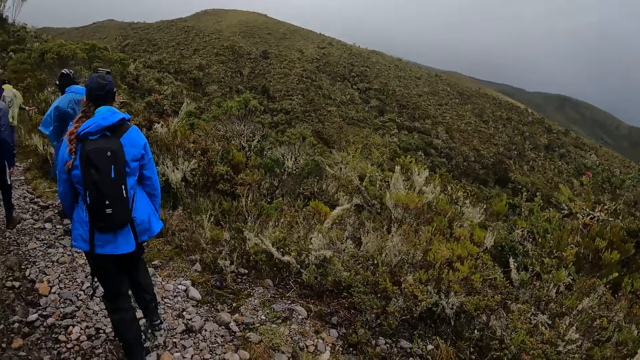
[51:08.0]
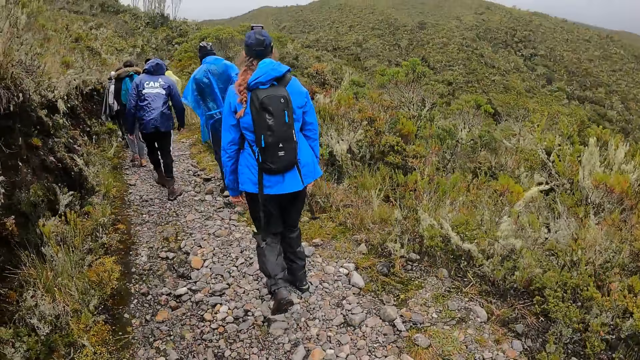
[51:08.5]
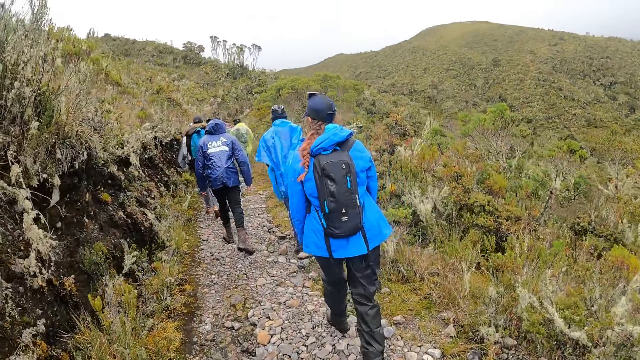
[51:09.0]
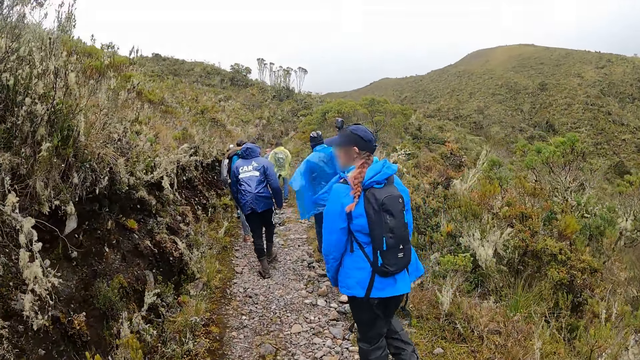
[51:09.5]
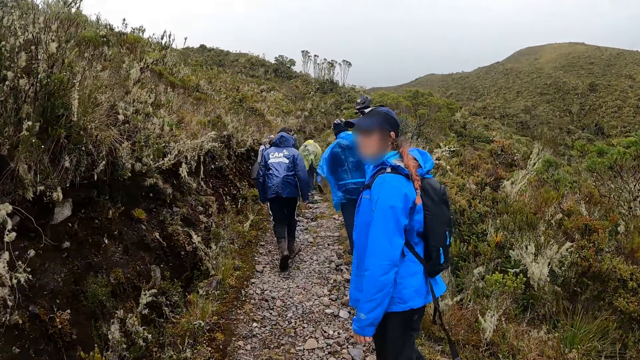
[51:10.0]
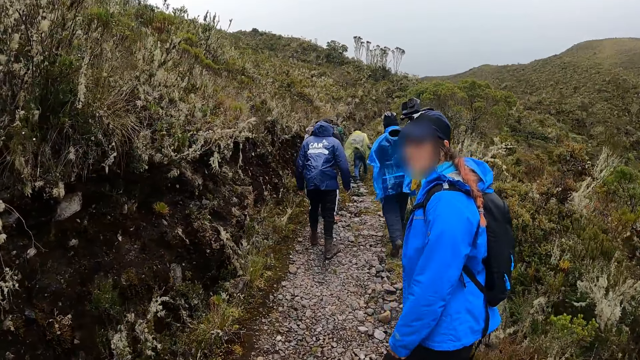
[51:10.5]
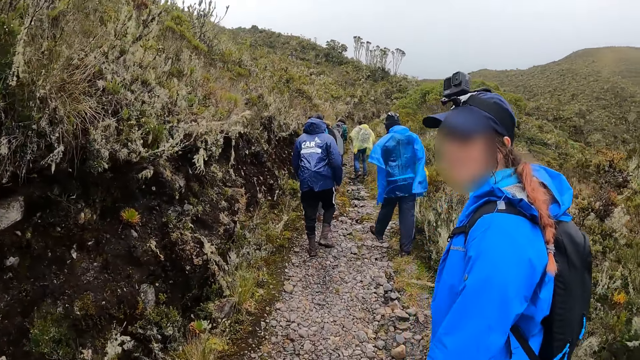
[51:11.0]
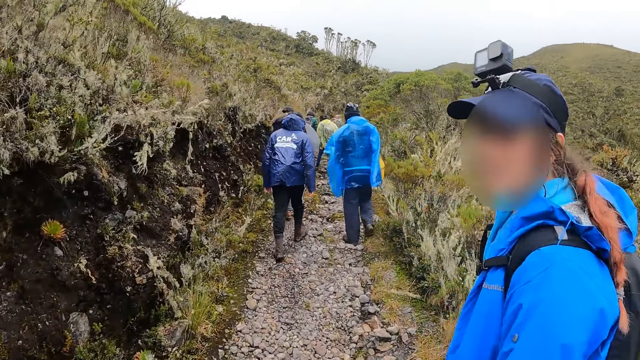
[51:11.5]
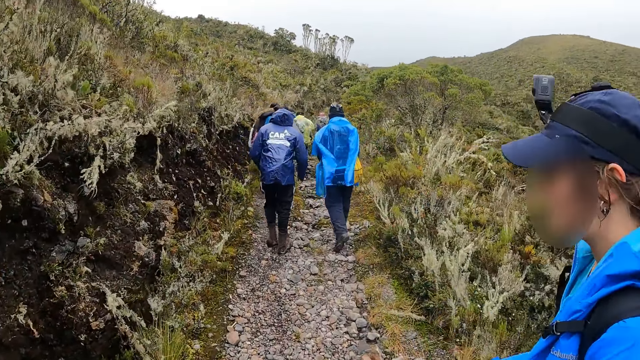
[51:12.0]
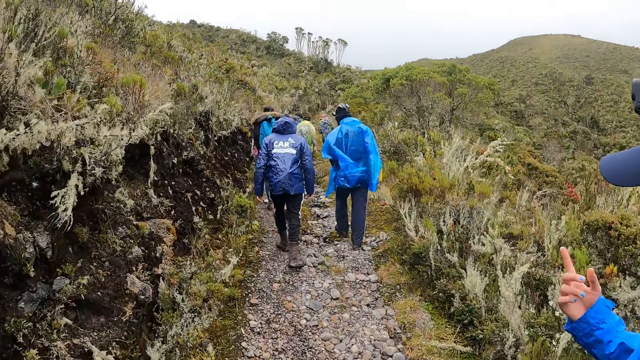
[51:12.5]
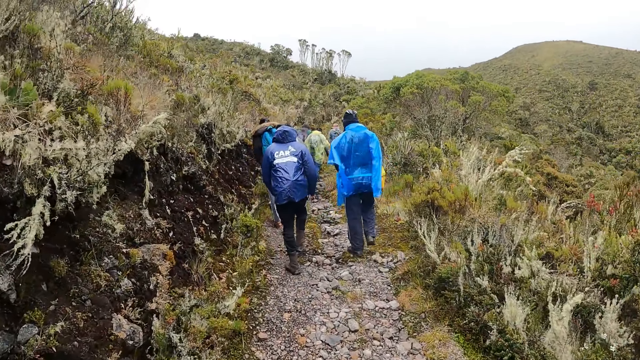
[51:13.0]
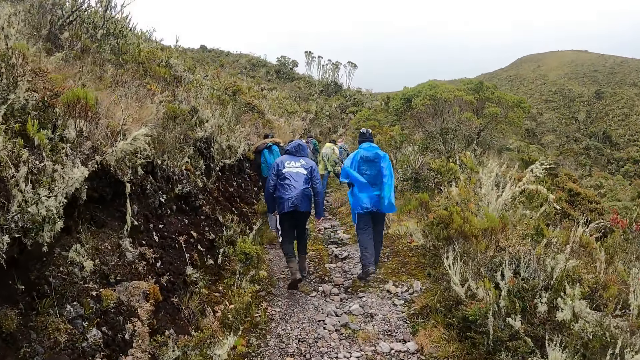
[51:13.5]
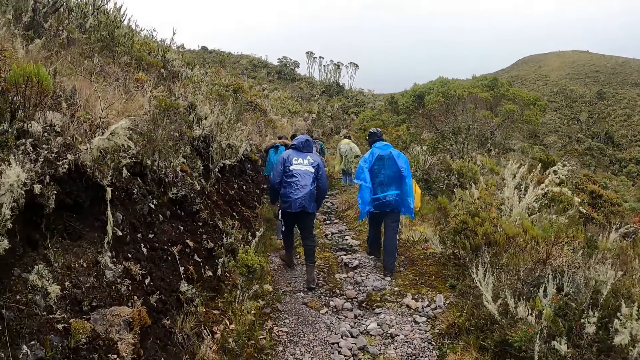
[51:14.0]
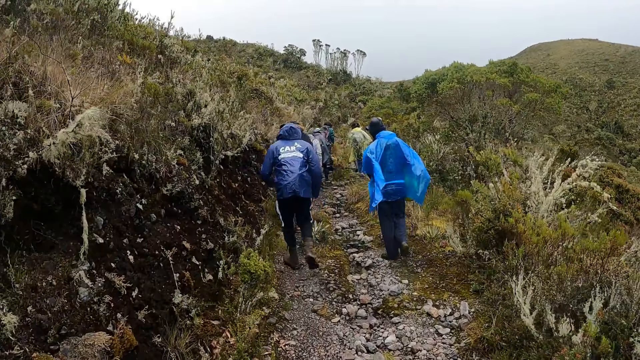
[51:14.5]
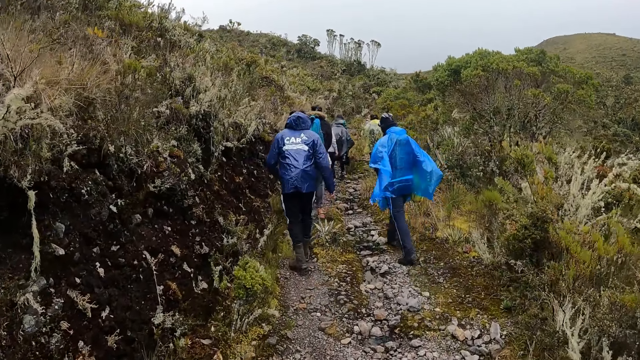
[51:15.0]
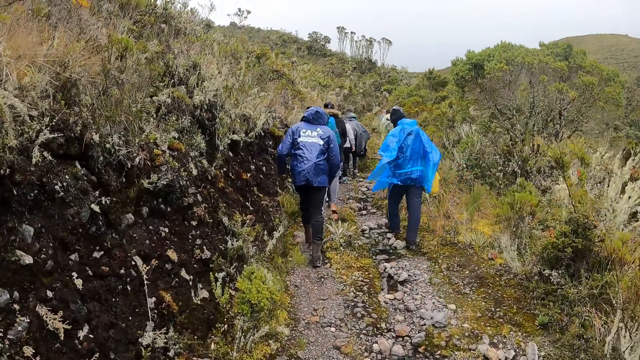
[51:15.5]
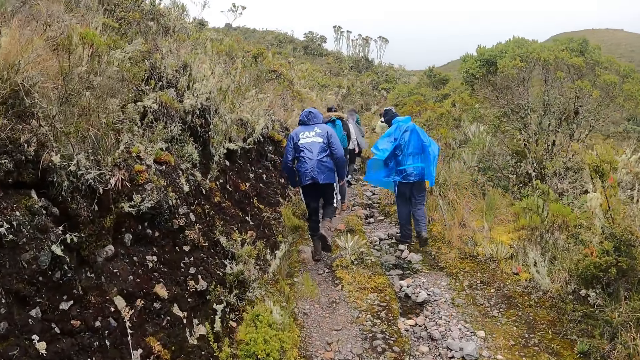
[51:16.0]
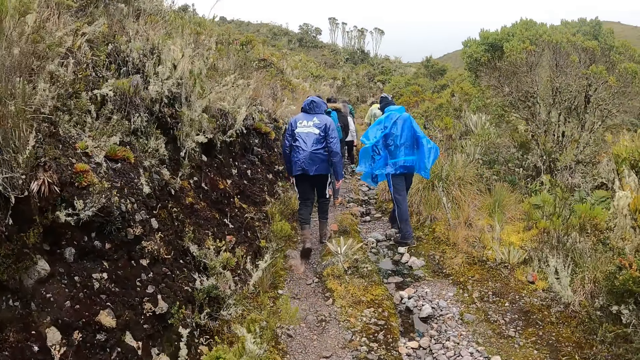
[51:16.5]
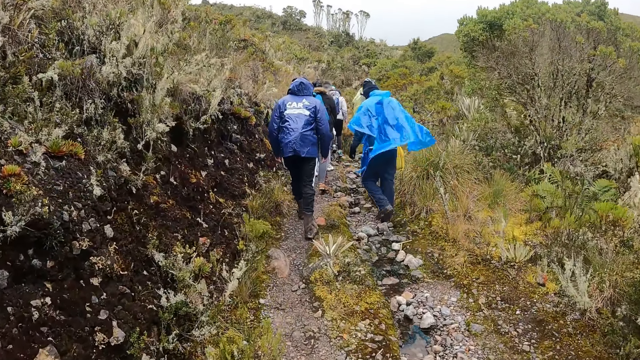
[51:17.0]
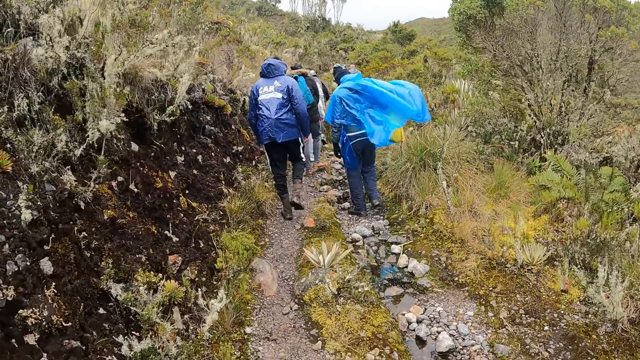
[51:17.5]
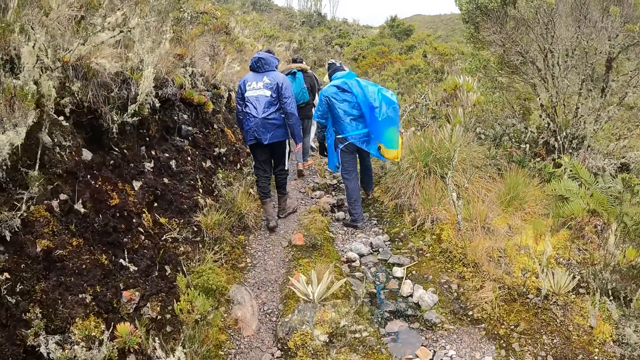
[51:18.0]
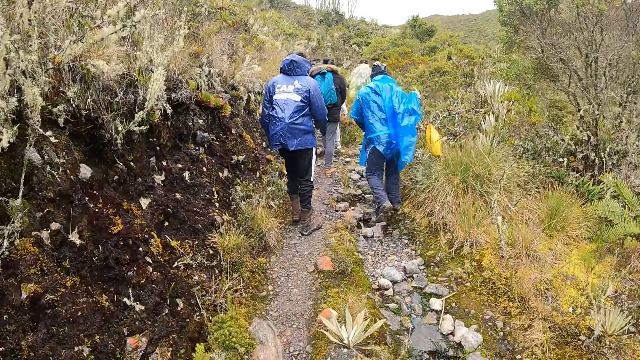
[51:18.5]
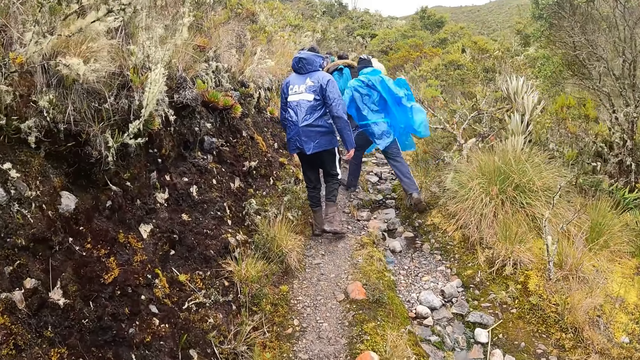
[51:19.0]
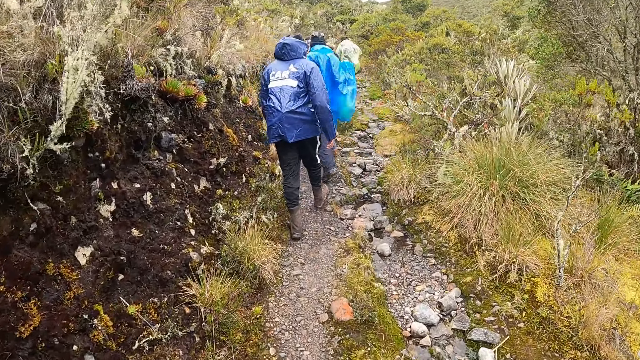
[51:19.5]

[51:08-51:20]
The camera wearer interacts inaudibly with a woman. The woman talks to the camera wearer and points her right hand at the group of people. The camera wearer walks through the bush path with the group of people. The woman walks with the camera wearer.

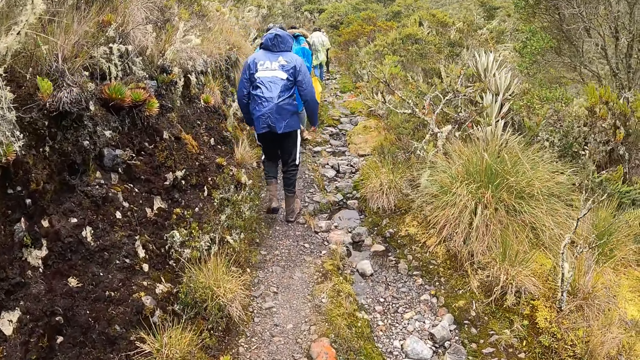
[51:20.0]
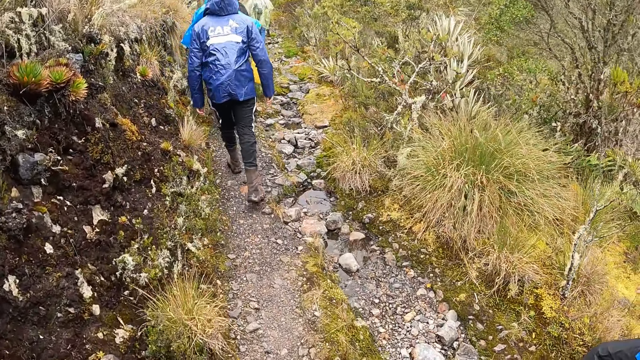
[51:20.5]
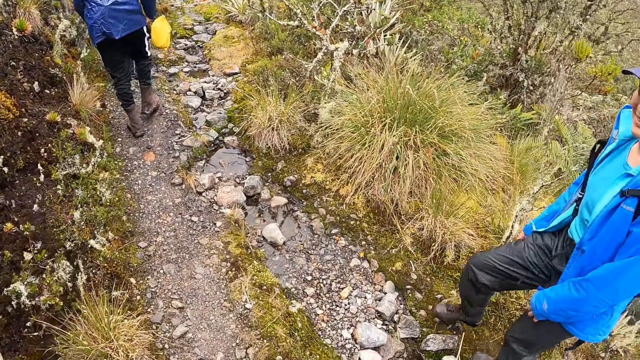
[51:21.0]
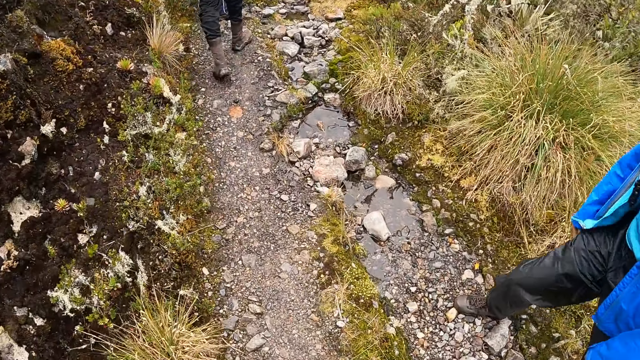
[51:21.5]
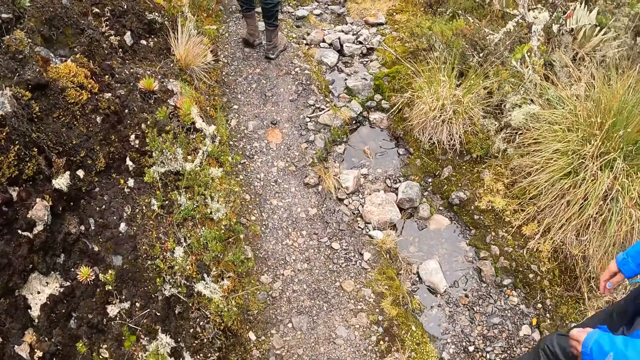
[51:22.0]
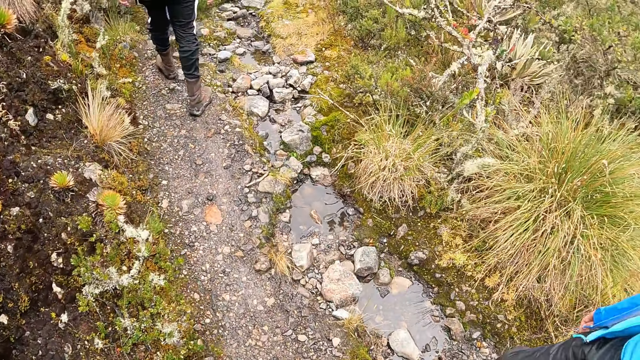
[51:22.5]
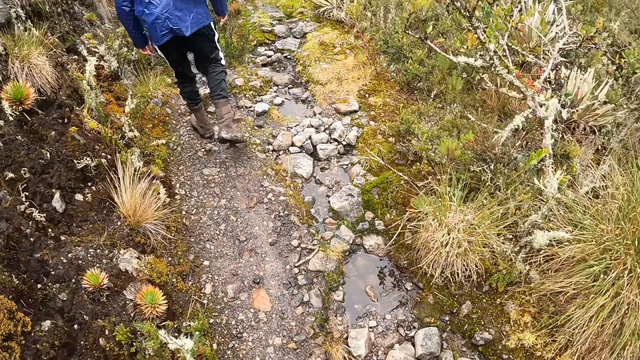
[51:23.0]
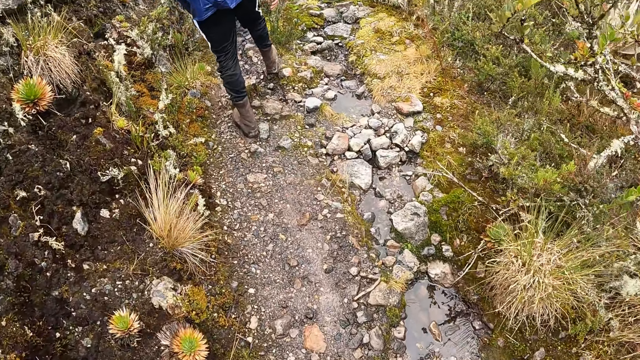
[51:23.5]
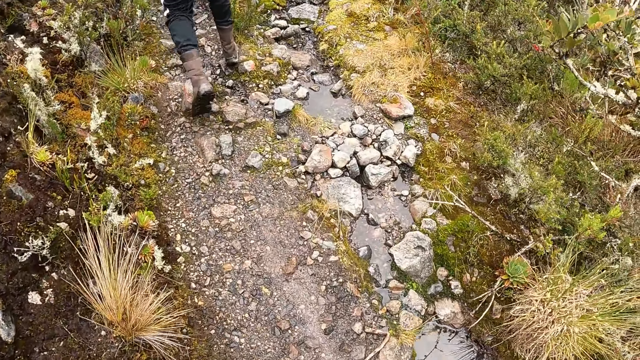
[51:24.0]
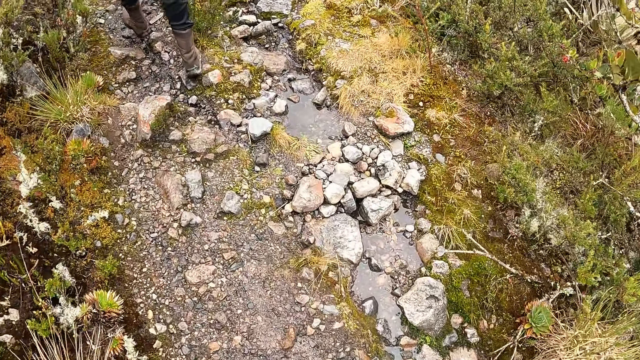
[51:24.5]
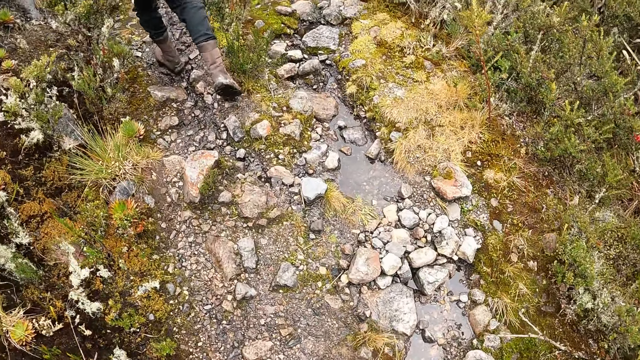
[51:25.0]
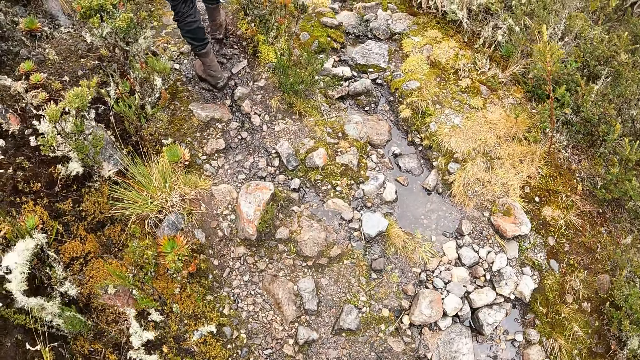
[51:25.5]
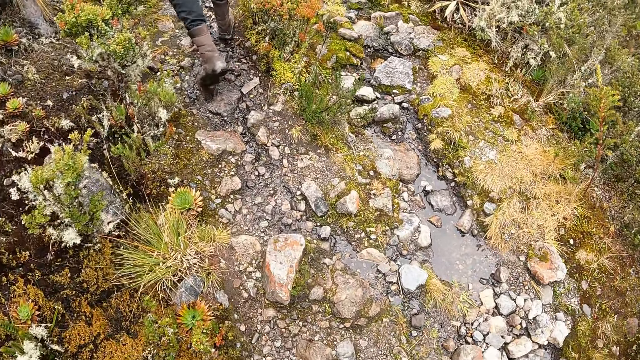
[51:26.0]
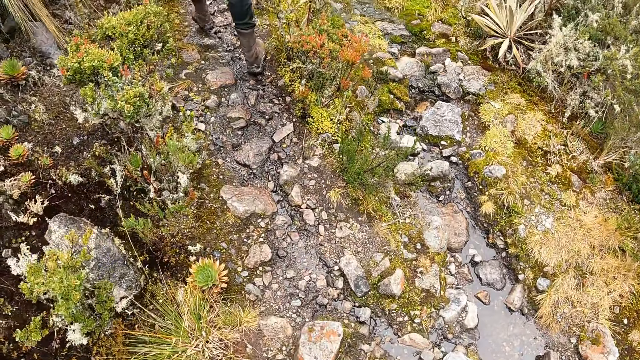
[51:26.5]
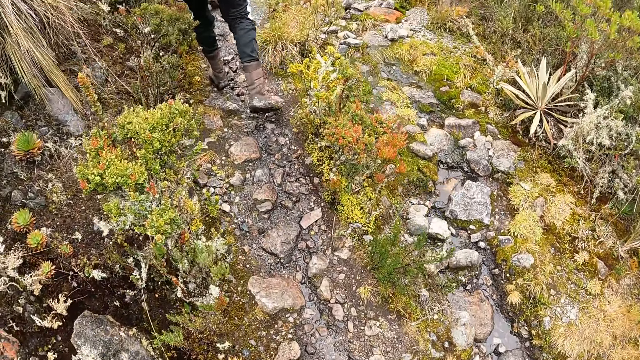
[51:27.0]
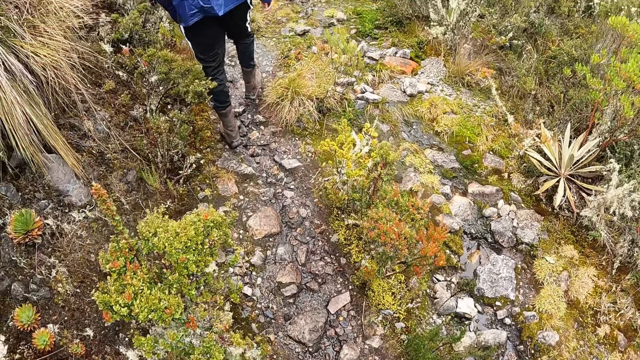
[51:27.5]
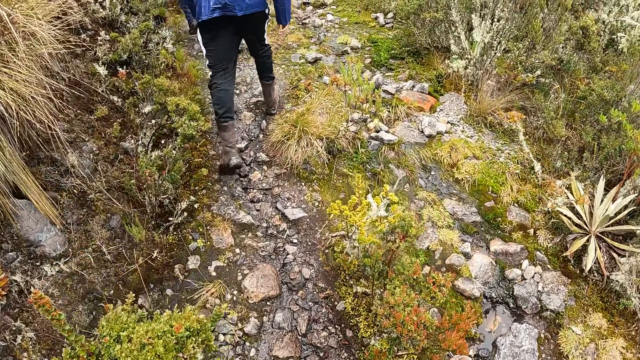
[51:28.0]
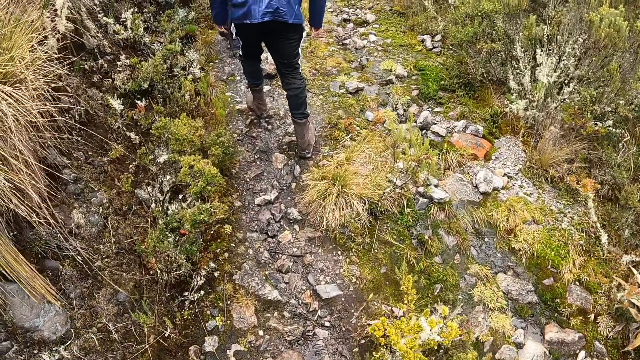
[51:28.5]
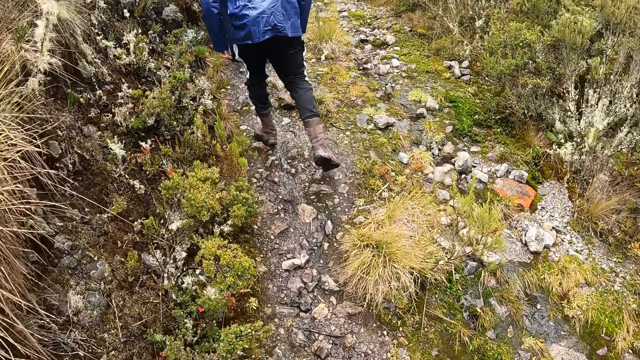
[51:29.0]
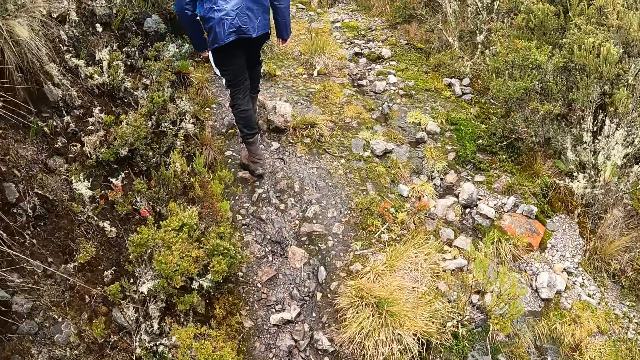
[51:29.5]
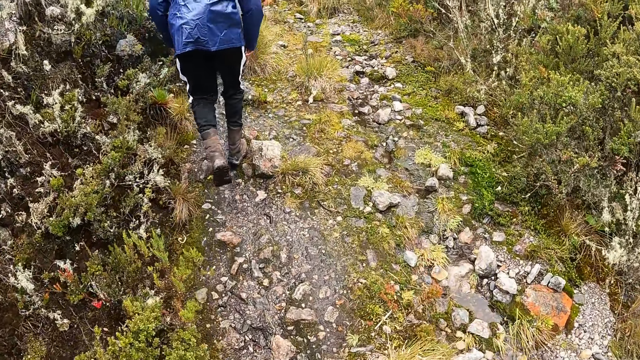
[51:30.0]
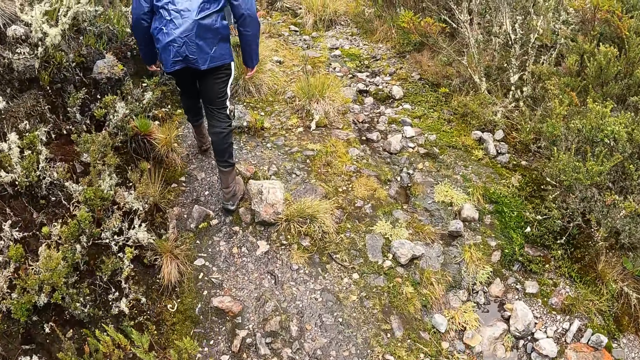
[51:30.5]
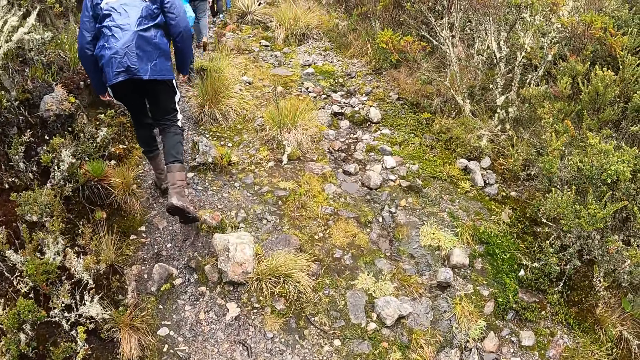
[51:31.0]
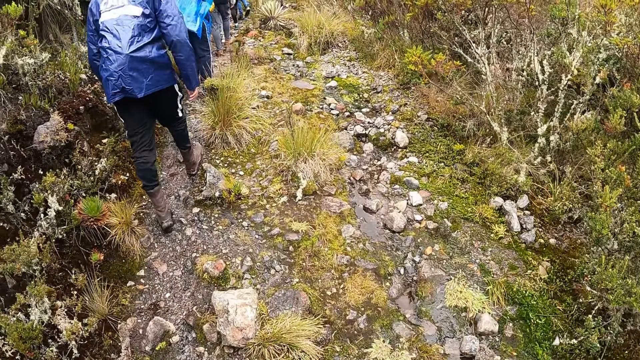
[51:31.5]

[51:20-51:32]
The camera wearer looks down at the ground.
